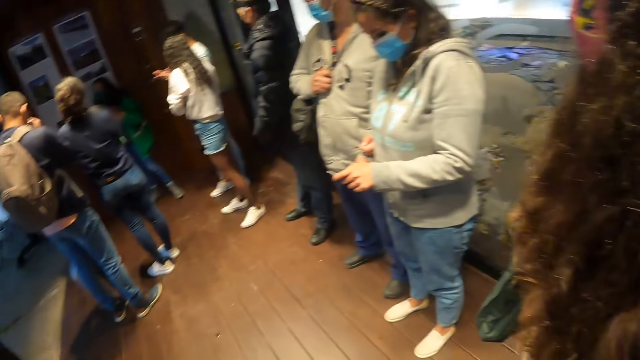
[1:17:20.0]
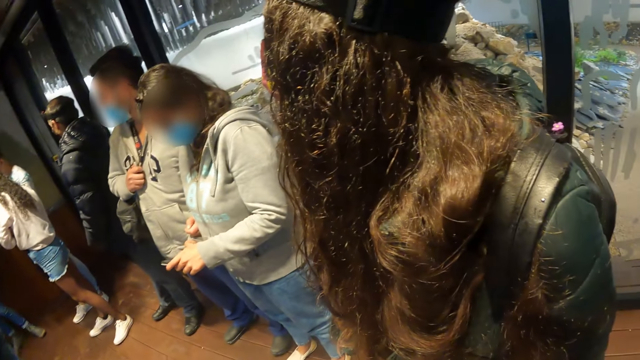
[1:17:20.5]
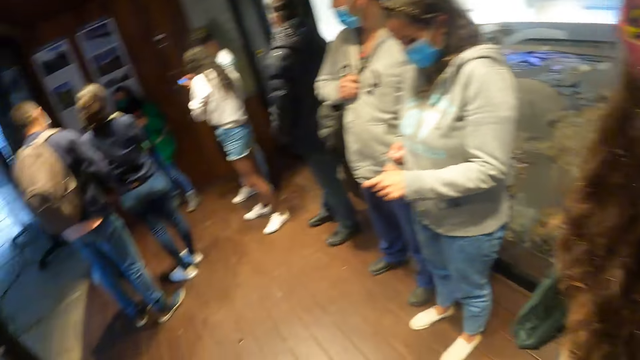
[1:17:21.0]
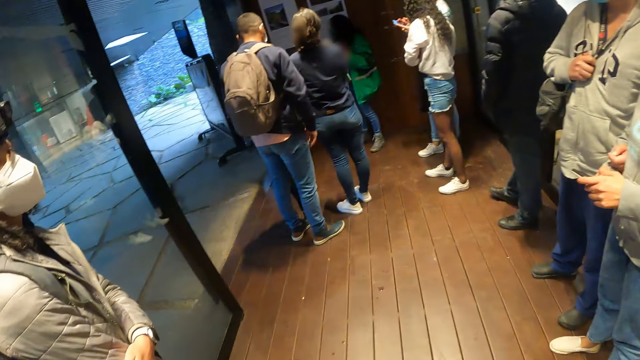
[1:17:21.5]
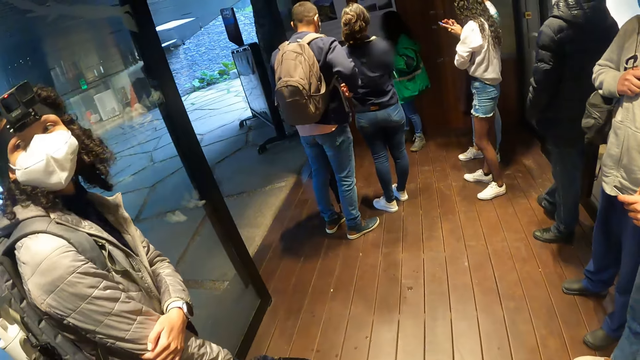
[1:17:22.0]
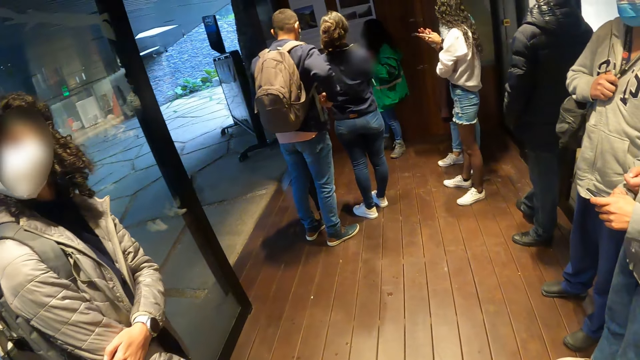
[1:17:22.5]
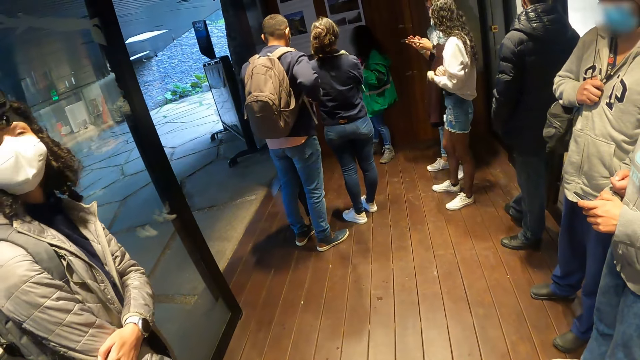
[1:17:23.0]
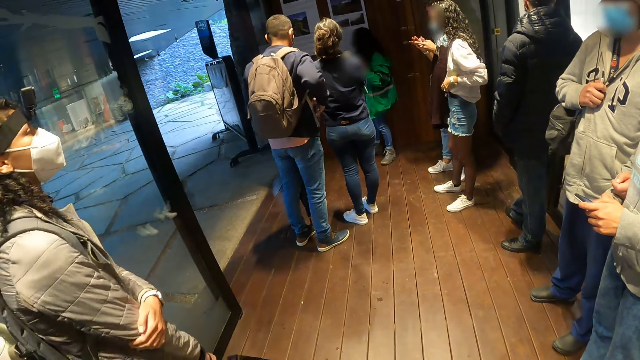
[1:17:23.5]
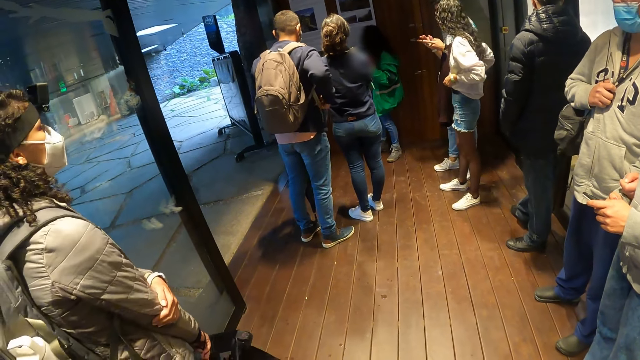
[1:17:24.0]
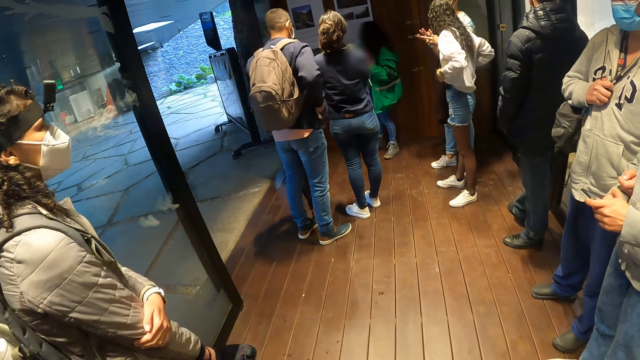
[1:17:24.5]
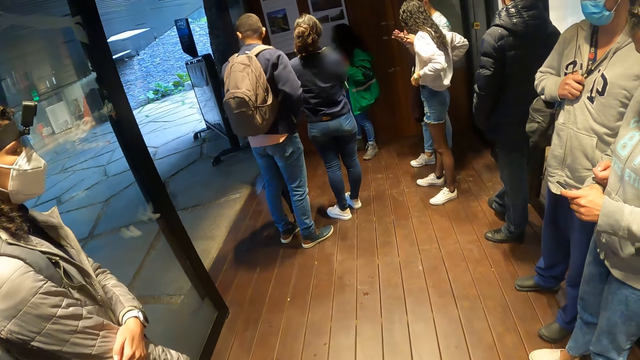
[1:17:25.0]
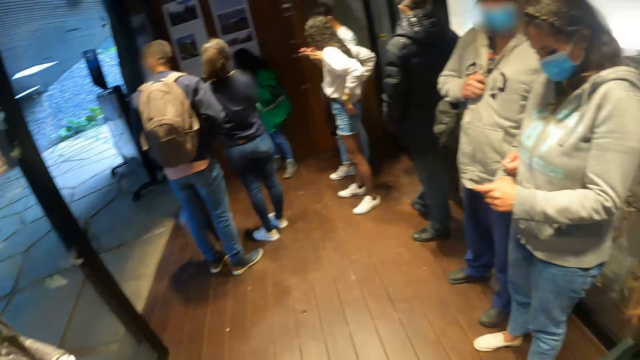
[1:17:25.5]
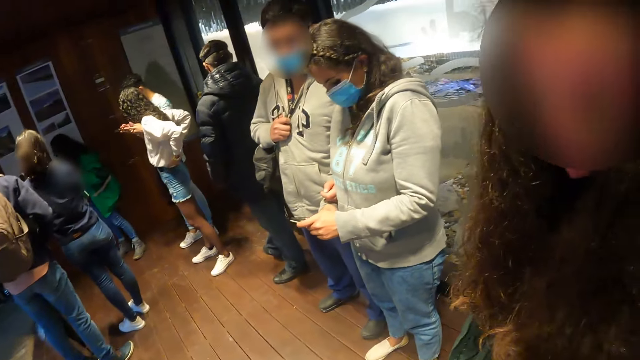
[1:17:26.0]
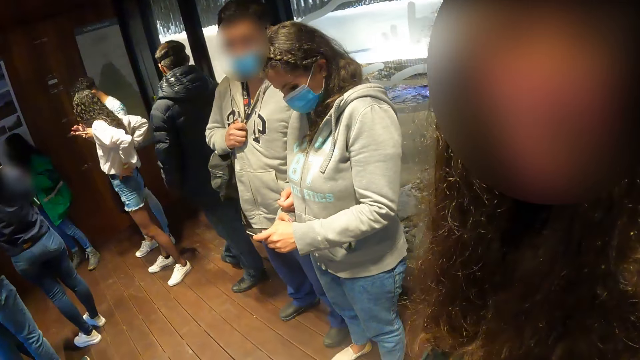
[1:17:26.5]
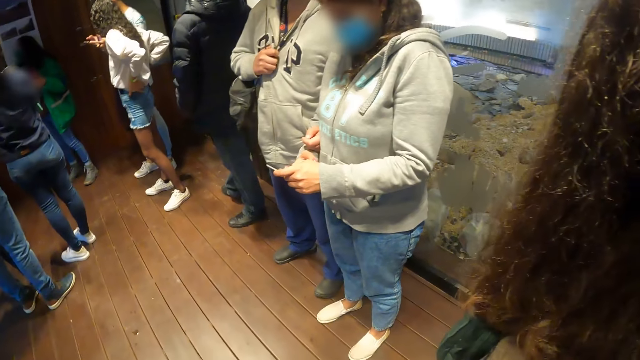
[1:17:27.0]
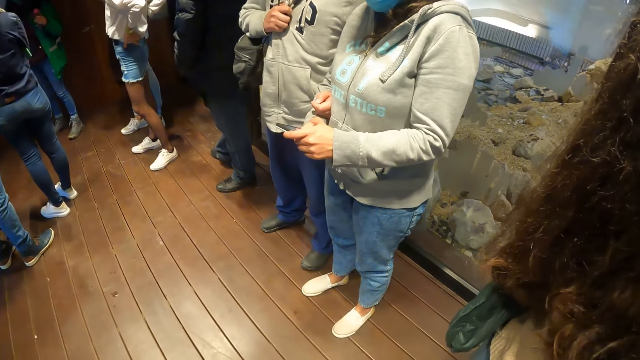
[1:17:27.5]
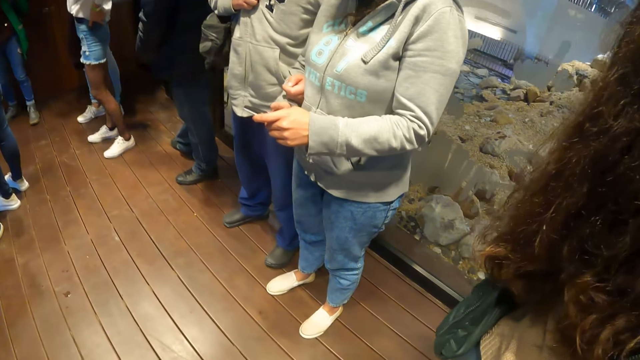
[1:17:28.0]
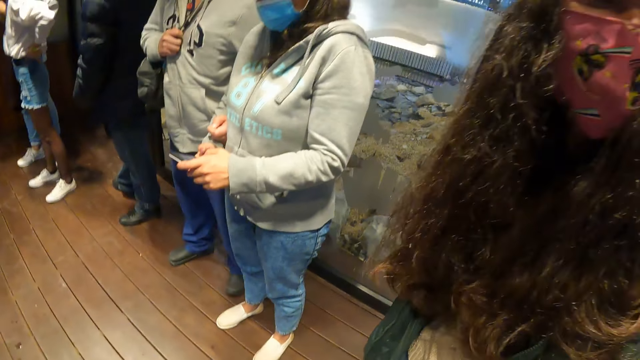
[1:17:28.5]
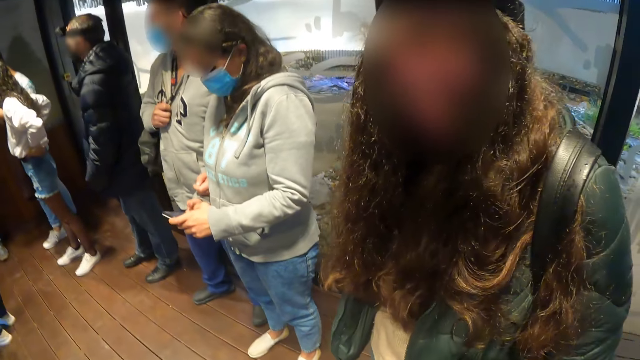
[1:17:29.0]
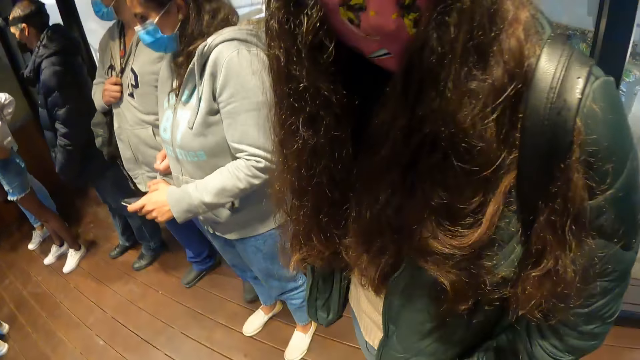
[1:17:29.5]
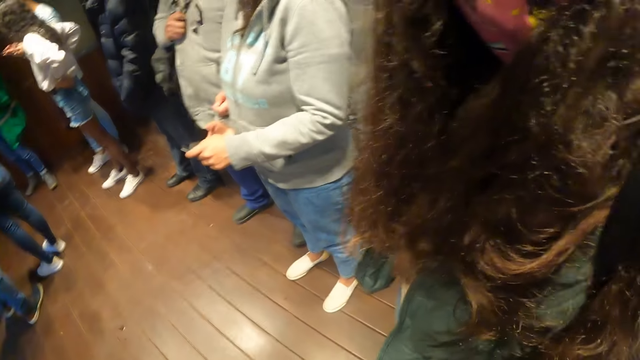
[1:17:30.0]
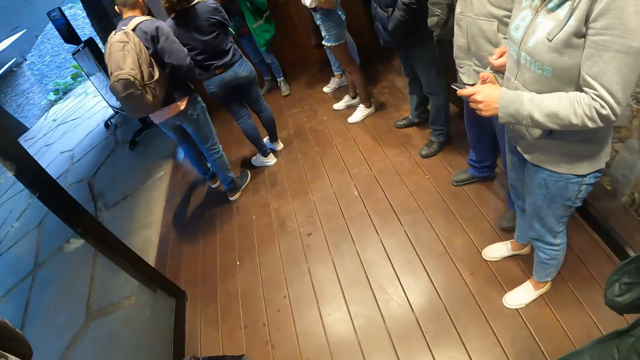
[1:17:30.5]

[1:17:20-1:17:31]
The camera wearer converses with the first woman.

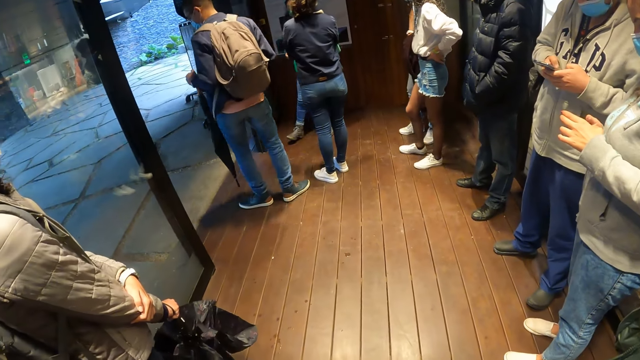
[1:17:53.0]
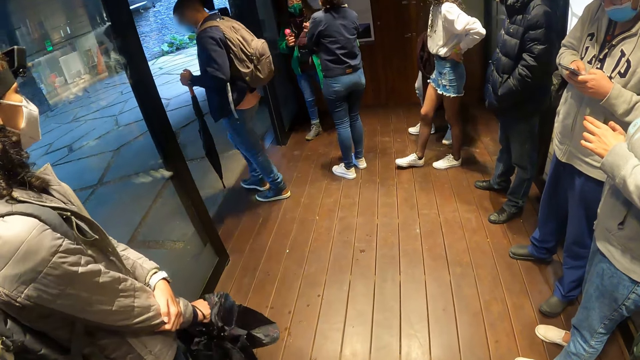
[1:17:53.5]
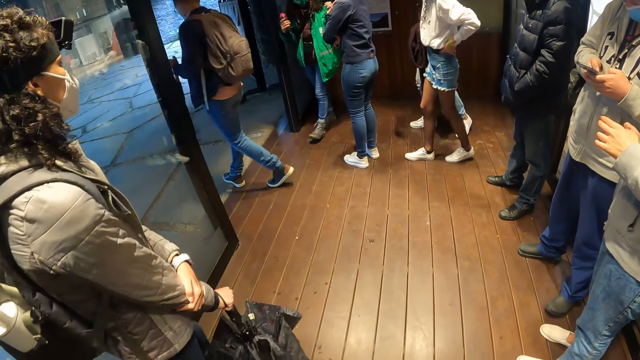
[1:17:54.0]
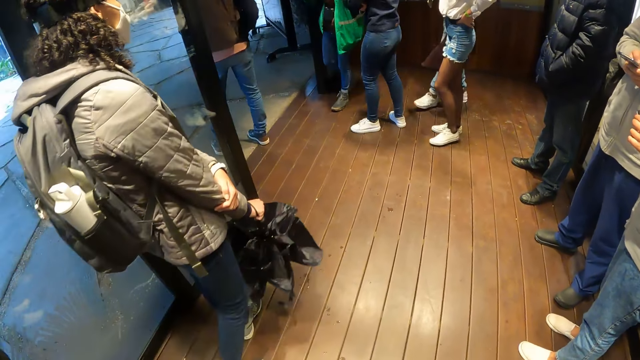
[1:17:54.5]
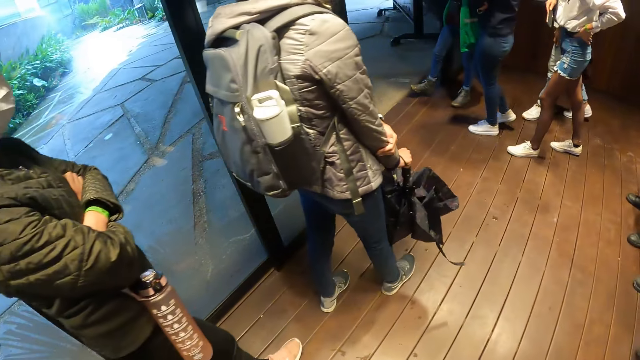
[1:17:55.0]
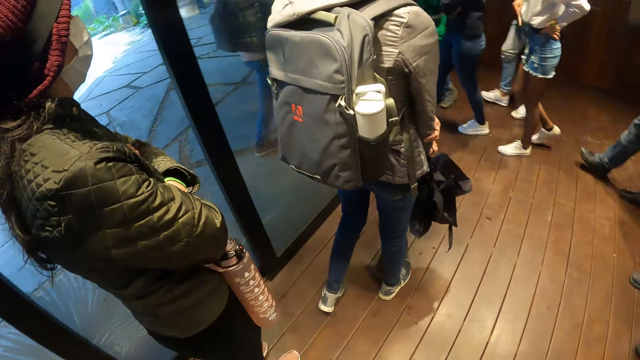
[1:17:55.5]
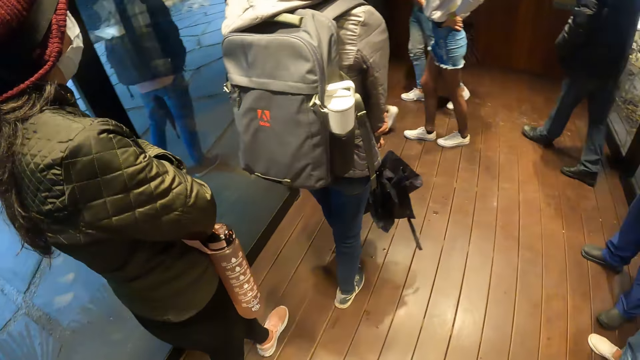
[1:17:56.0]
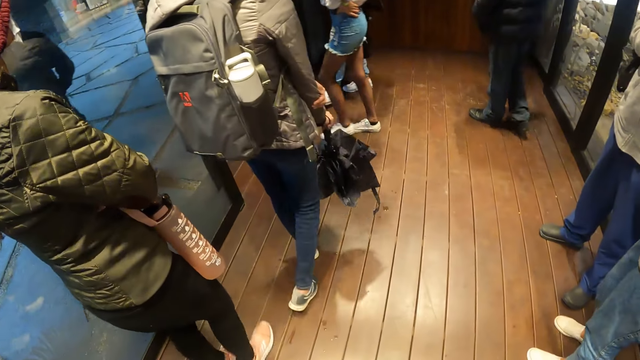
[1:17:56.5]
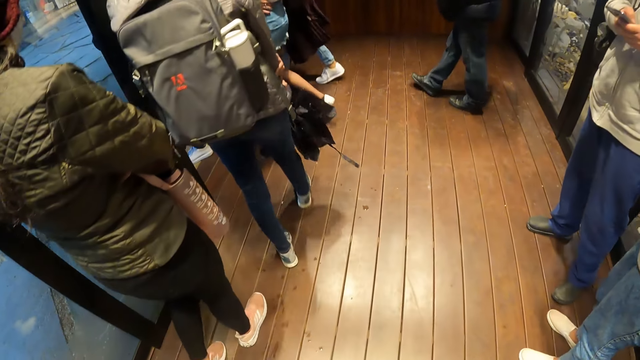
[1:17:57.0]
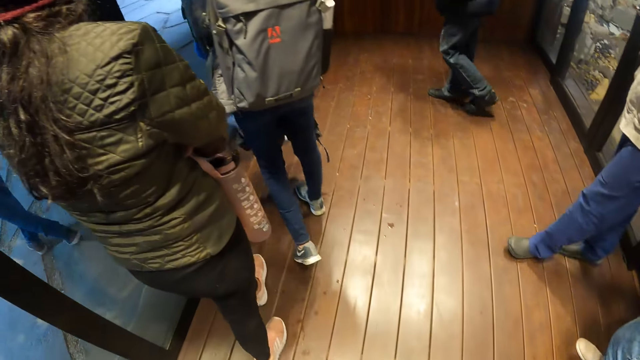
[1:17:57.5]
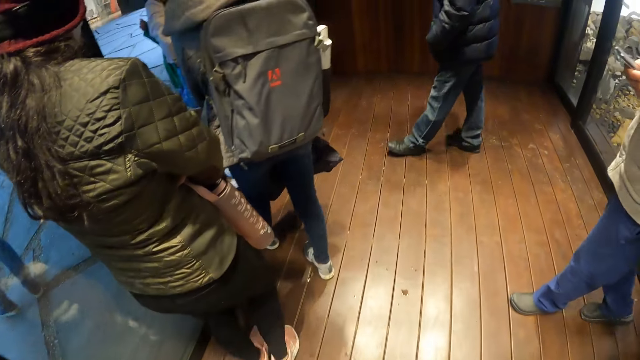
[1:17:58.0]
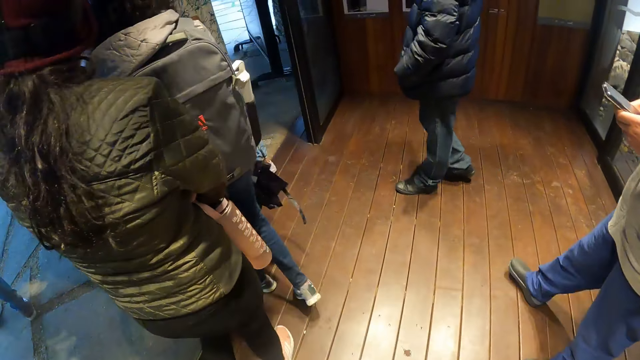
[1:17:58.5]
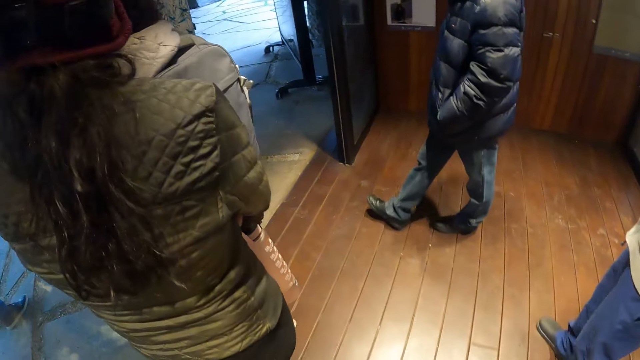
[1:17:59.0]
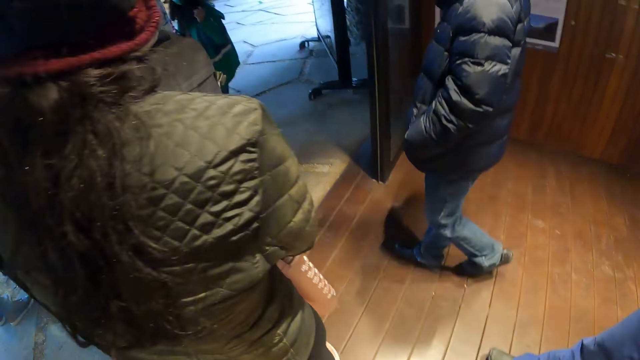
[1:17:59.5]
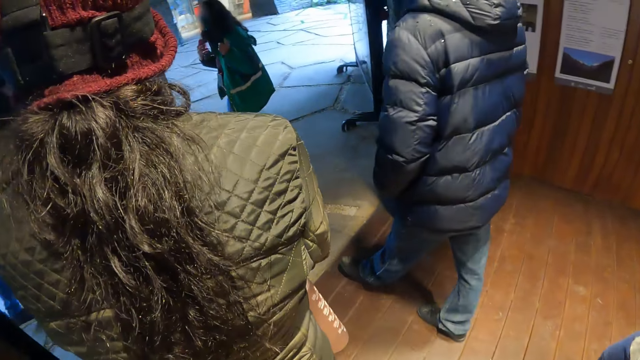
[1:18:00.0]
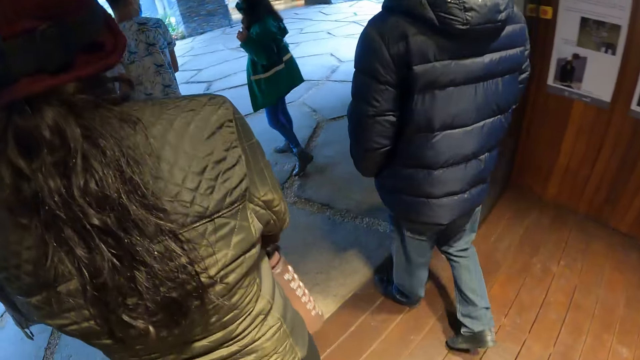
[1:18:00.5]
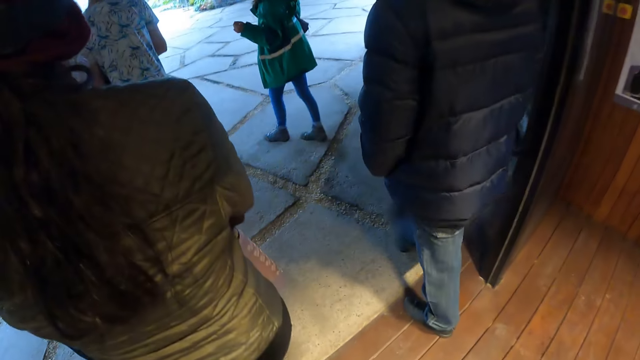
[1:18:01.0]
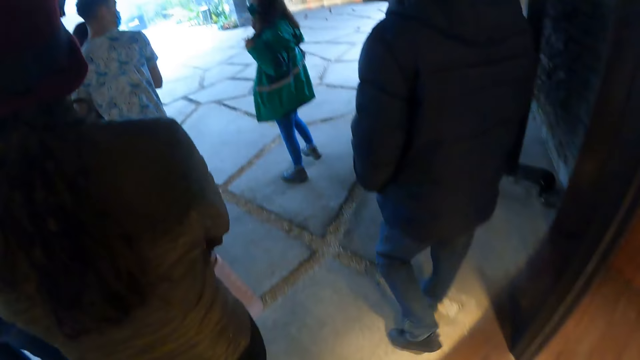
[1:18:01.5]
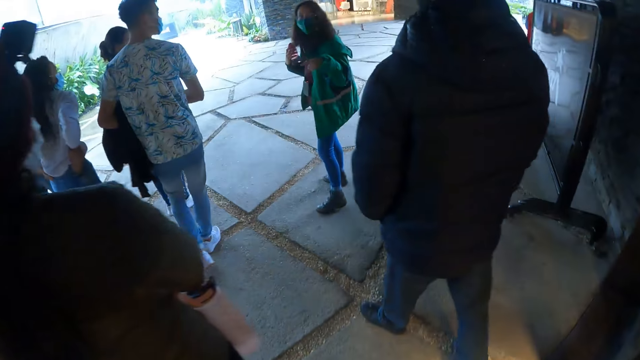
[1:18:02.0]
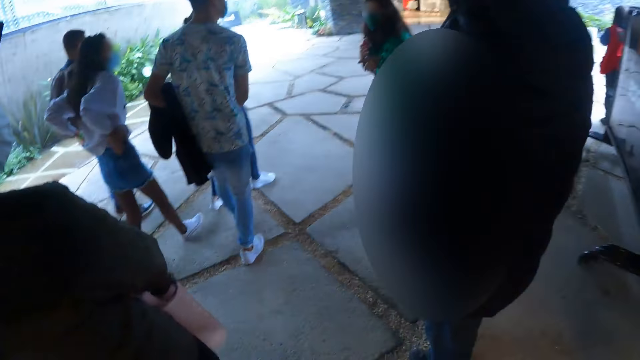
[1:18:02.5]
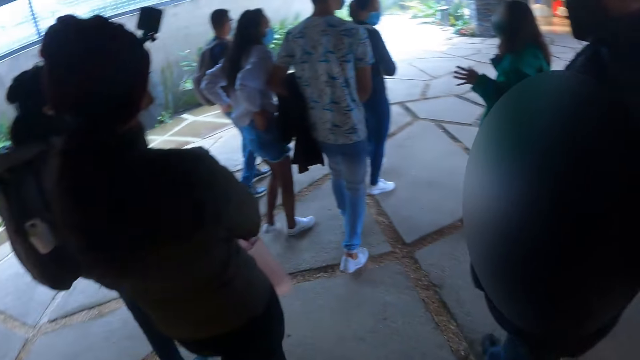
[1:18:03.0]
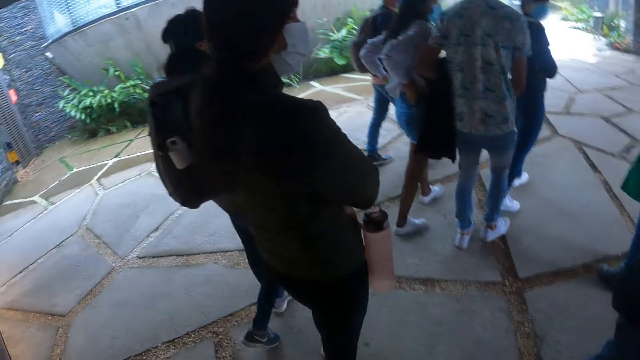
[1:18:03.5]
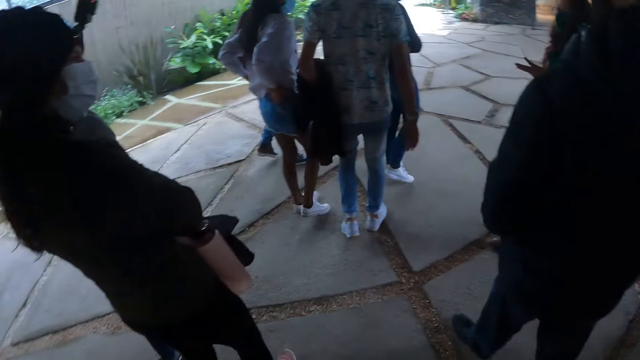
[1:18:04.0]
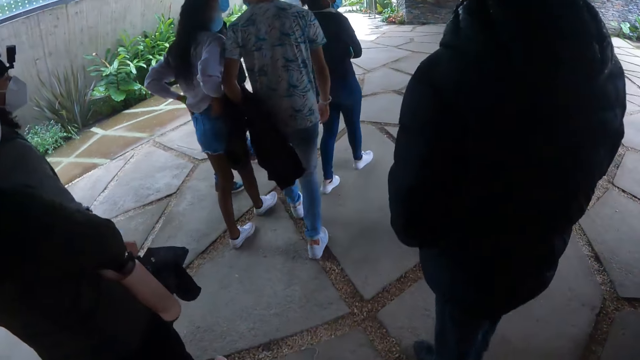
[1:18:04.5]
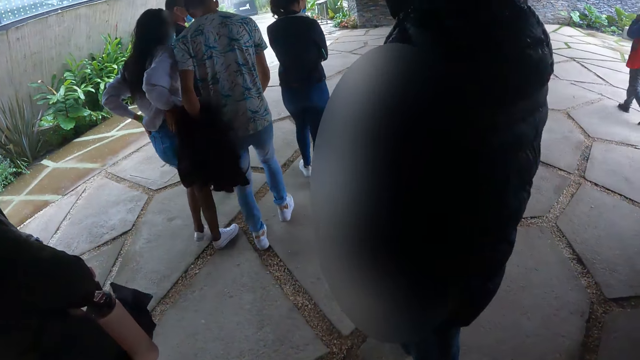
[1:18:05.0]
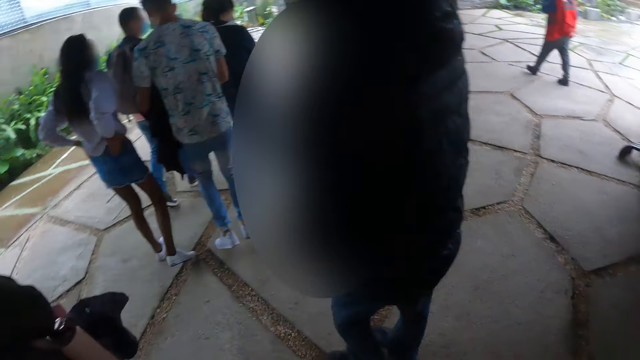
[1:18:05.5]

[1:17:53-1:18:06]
The camera wearer enters the building with the group of people. They walk around.
